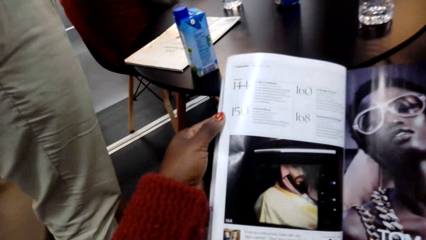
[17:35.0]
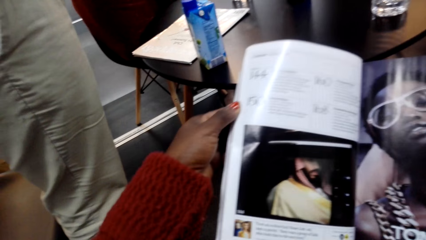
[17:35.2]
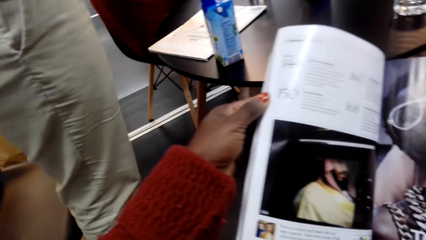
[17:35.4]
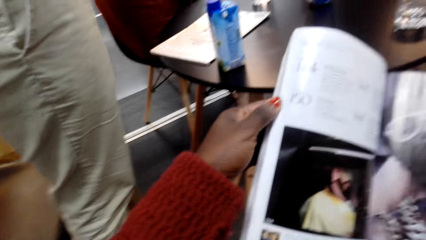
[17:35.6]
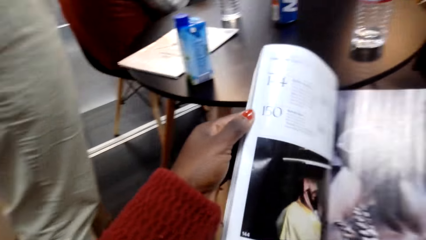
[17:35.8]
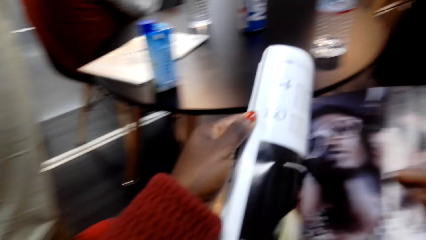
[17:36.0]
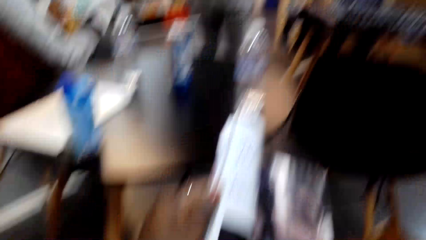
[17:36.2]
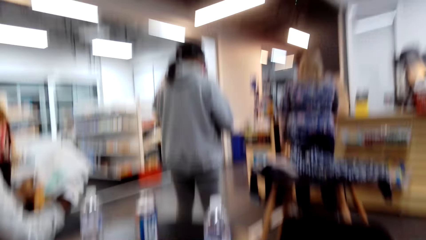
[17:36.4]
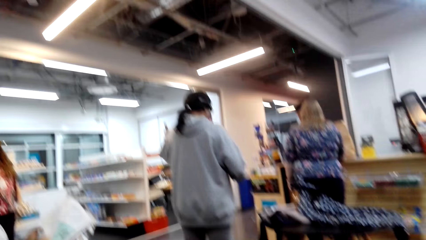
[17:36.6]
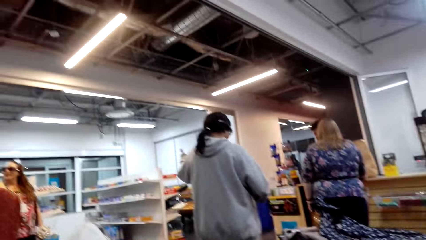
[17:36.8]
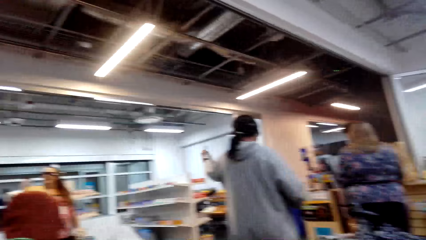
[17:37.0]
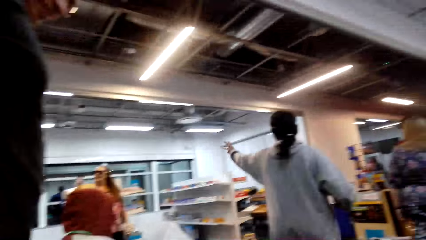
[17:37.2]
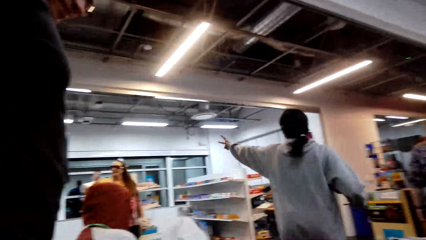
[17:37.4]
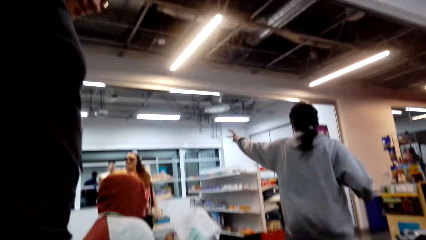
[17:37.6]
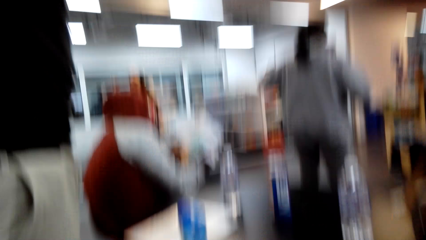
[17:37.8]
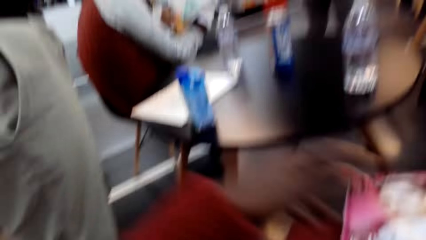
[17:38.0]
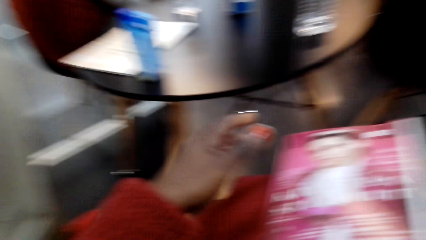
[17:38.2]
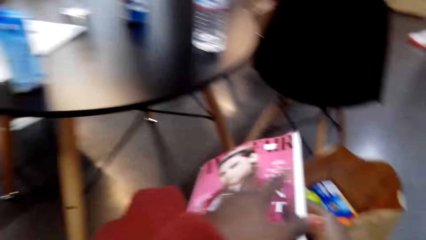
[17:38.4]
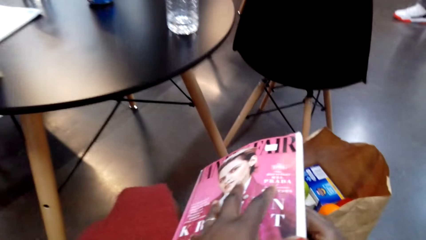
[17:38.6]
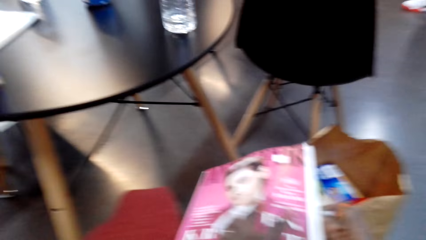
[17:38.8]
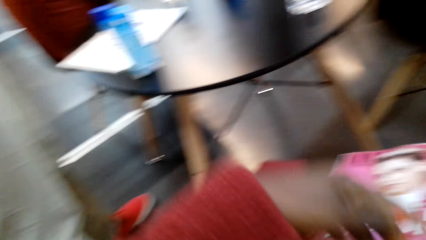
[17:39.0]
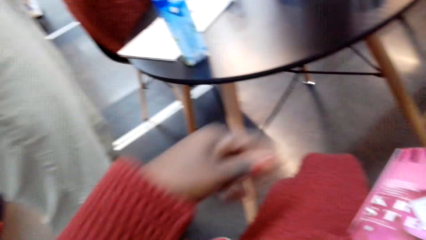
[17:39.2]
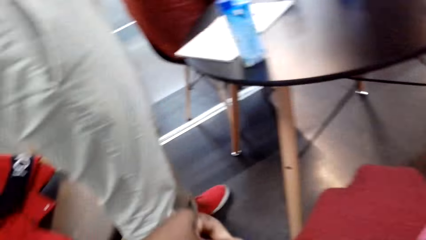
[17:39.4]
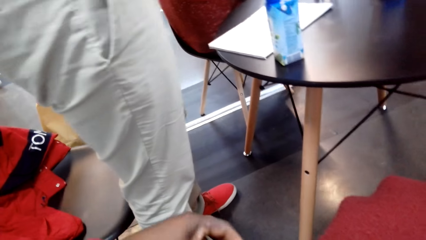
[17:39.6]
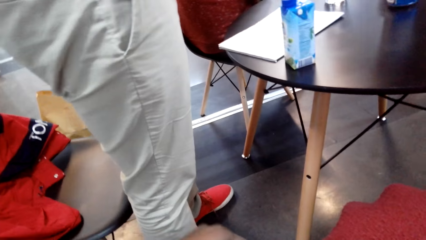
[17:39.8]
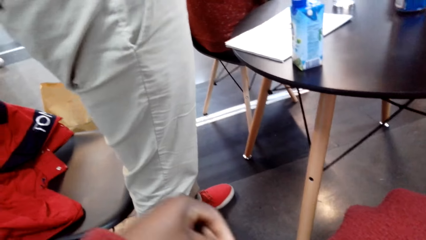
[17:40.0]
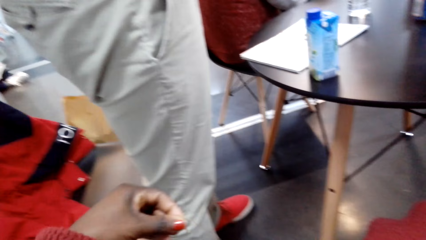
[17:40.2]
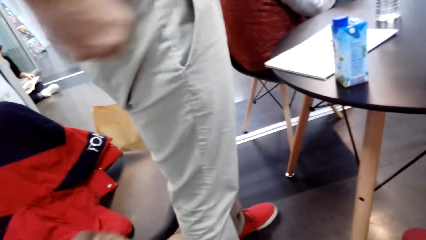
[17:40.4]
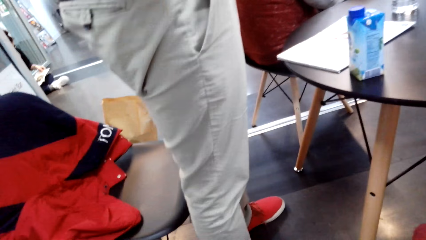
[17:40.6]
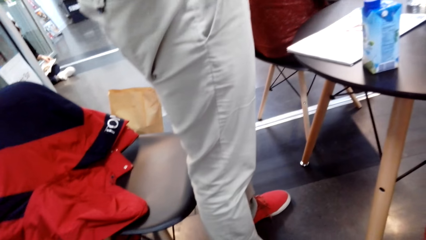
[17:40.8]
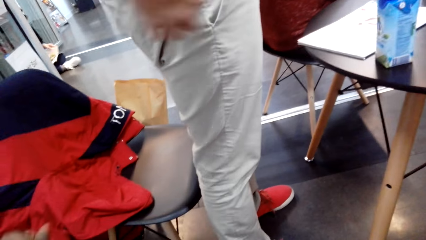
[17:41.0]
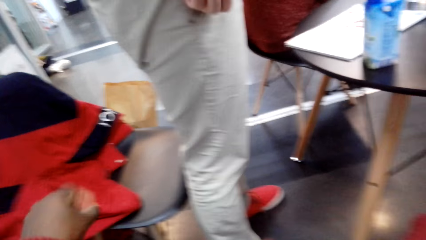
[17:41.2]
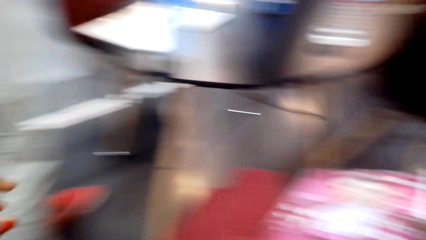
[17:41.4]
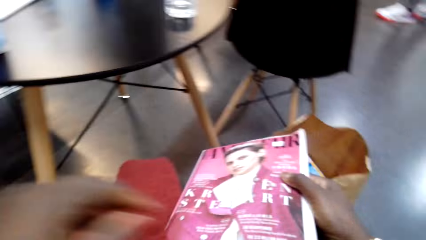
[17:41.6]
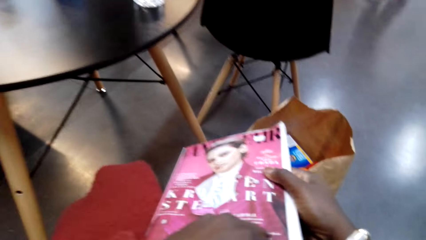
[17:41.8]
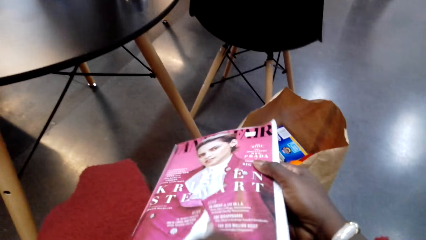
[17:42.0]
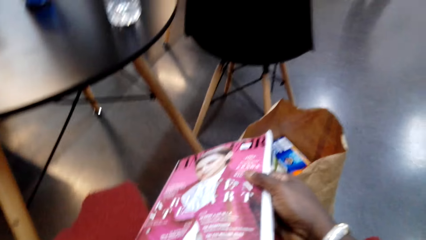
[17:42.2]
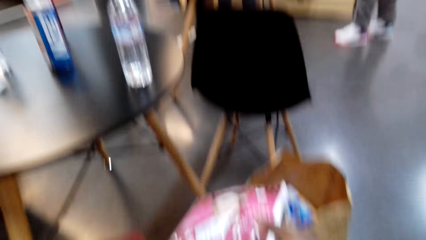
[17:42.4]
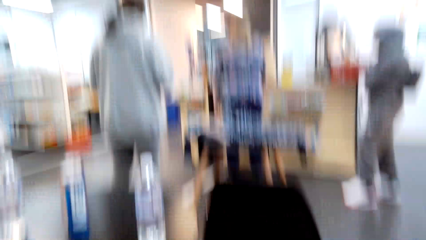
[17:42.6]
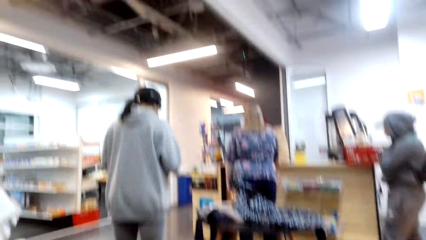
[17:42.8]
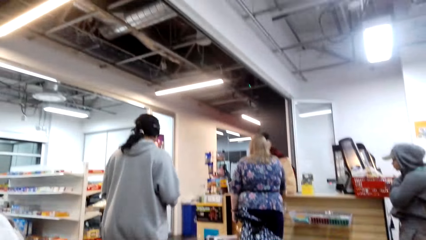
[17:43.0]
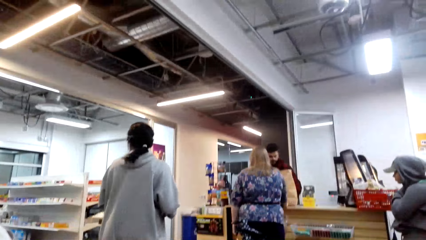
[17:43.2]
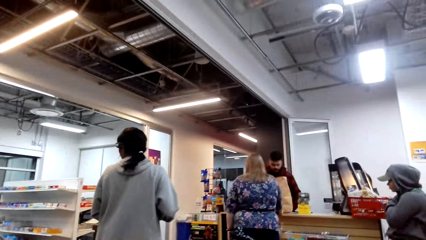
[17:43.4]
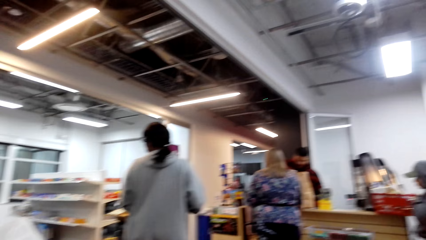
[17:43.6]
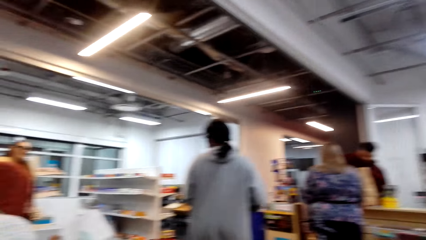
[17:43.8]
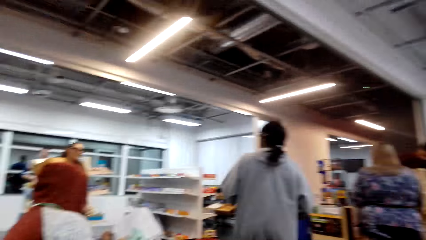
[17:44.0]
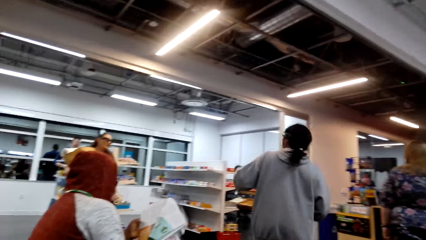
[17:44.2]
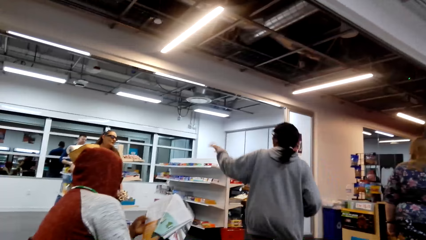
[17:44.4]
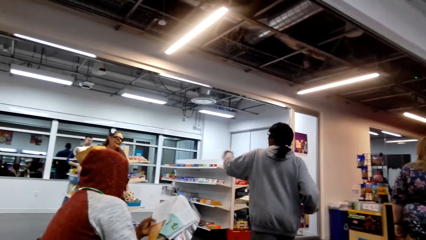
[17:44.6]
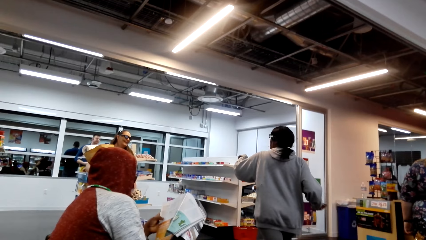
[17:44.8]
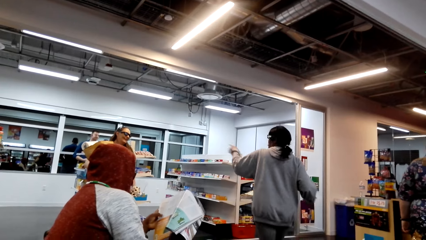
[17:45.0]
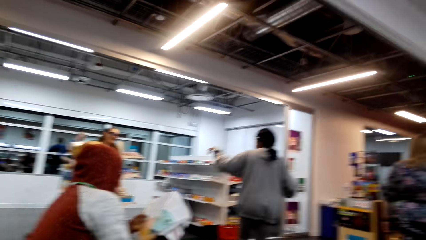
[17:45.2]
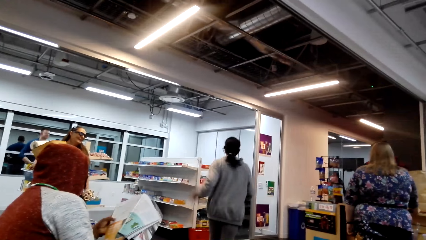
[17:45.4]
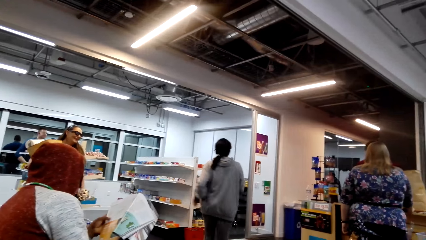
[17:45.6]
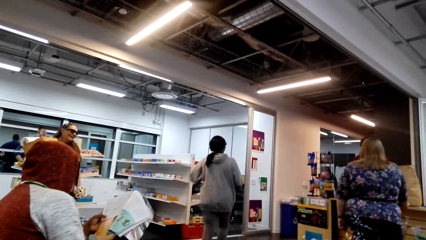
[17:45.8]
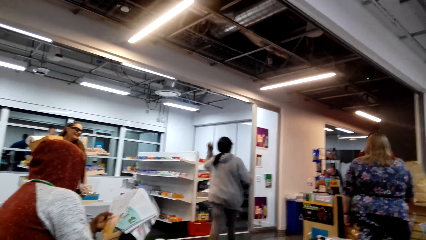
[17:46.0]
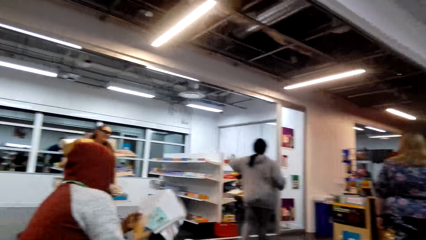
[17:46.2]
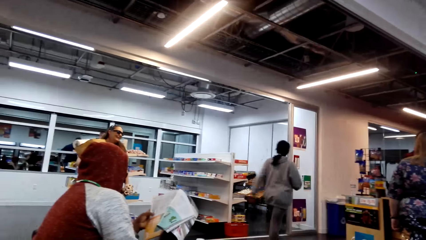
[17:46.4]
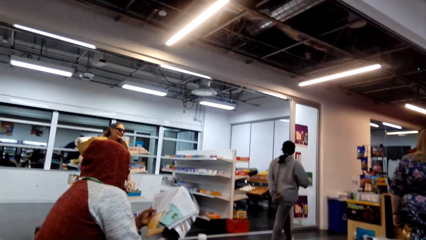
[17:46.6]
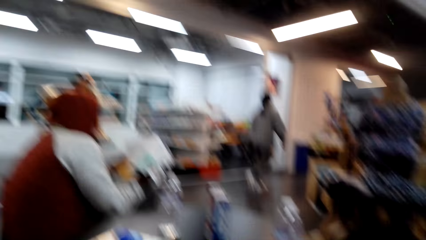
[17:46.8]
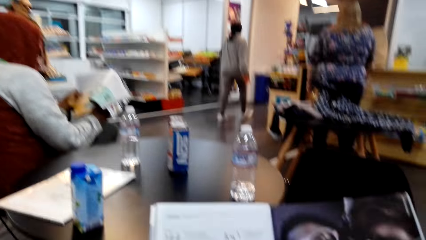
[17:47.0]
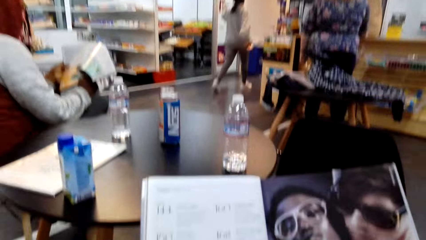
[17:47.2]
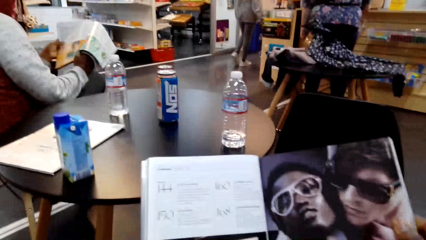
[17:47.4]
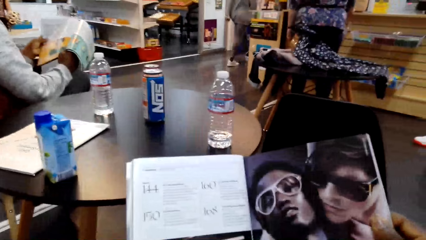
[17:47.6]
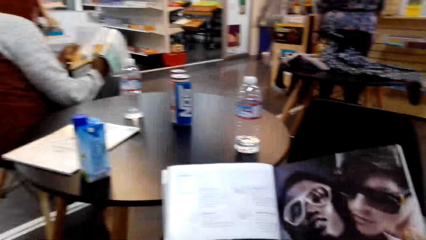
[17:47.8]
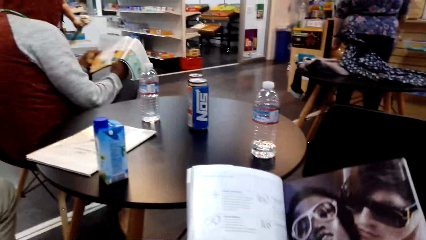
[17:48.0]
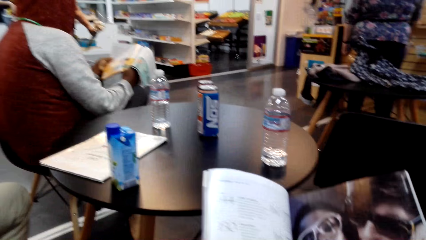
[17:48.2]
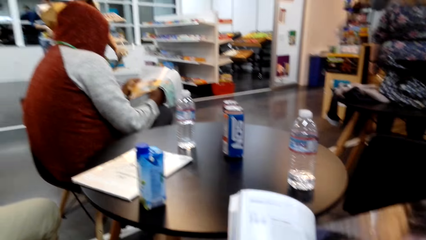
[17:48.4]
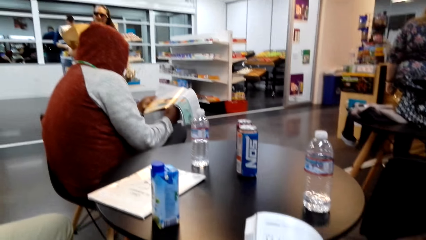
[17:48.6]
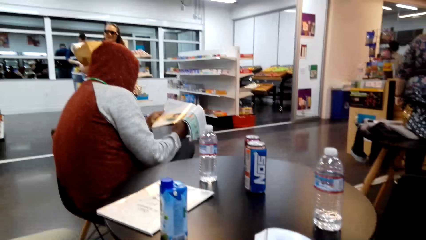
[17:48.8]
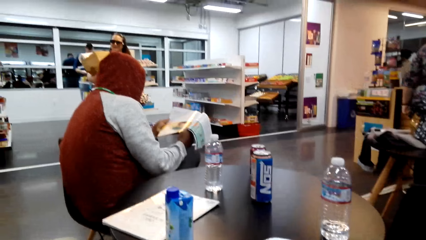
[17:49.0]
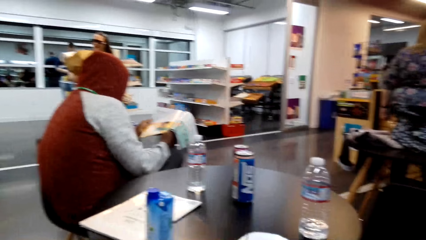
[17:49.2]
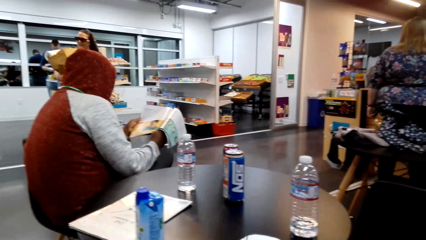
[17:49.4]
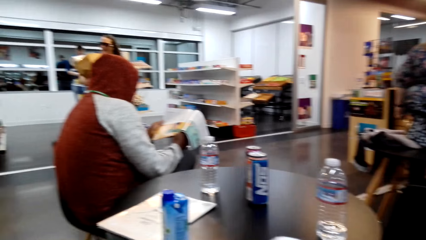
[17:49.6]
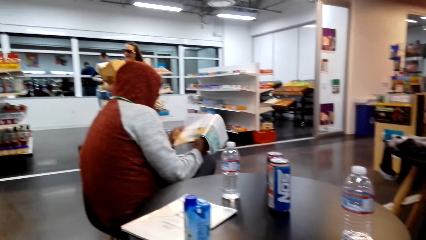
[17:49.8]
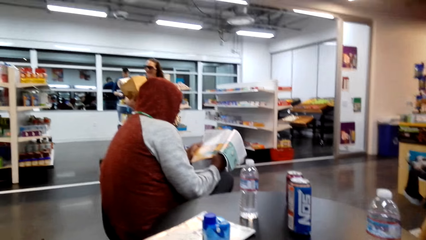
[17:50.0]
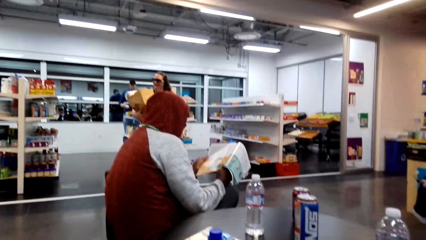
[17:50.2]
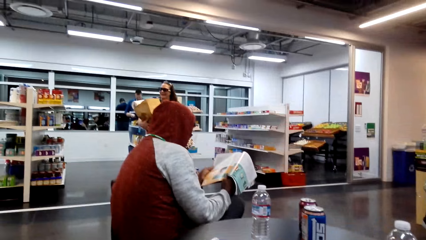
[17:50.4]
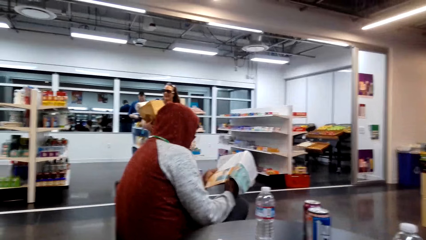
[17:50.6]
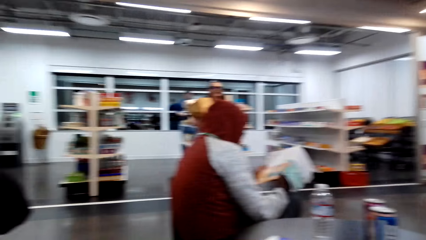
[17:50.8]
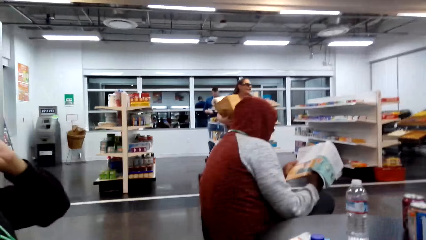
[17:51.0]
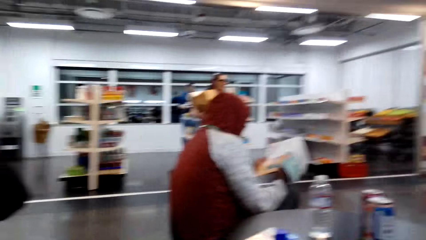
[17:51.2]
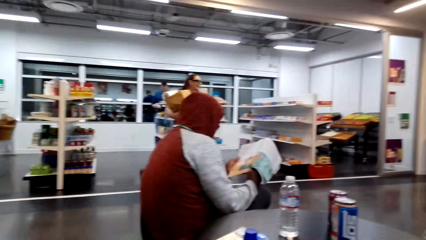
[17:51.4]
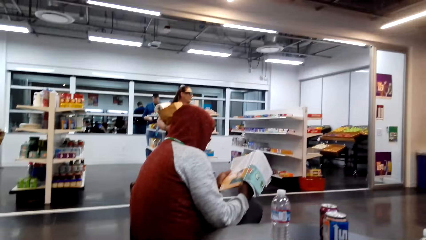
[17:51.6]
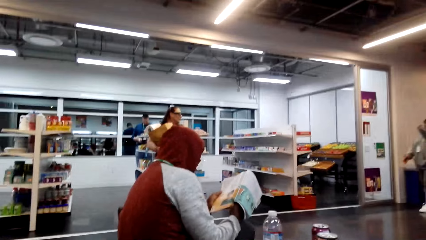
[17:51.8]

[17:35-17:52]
The camera wearer turns the page of the magazine or novel. They look around. They touch the magazine. They close the novel. They look around. They move the left hand. They look around. They touch the magazine. They look around. They read the magazine. They turn the page of the magazine. They look around.
